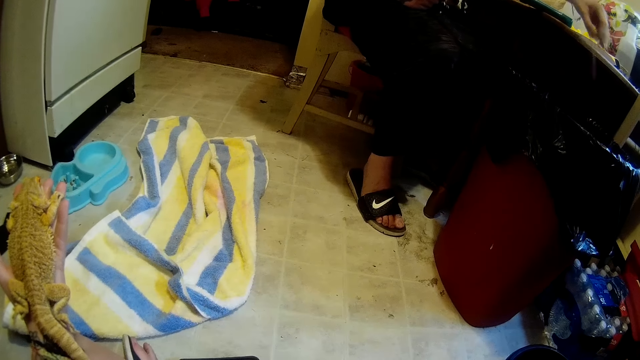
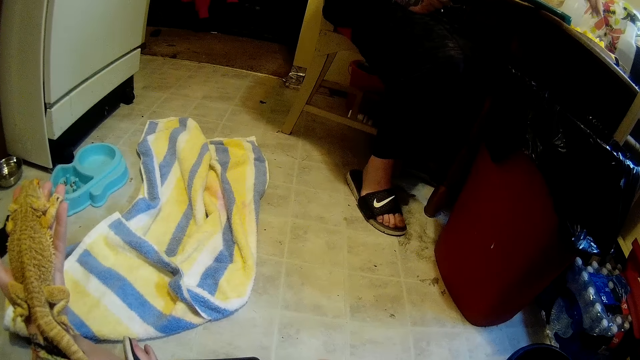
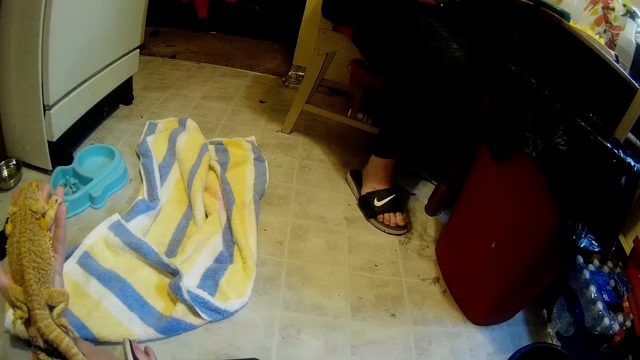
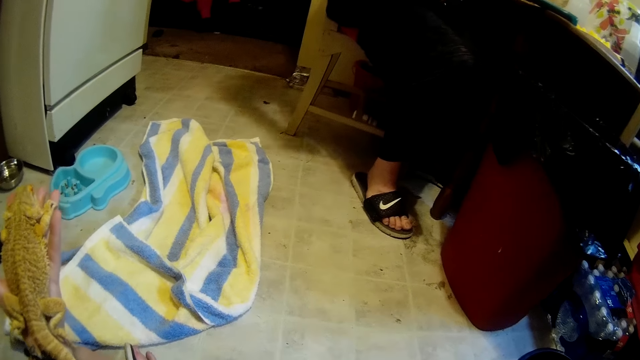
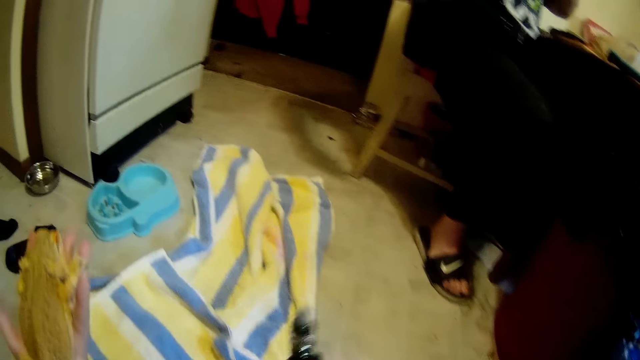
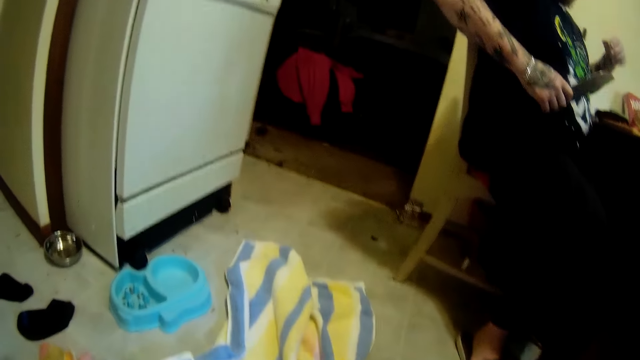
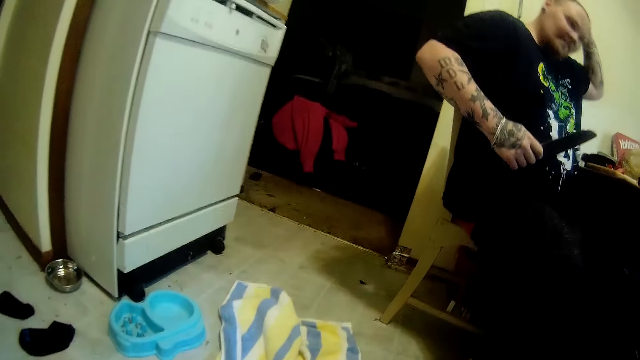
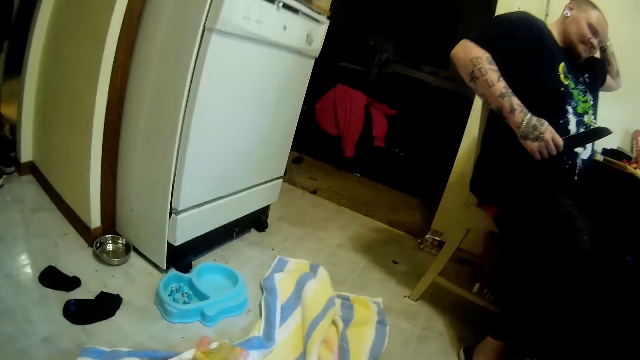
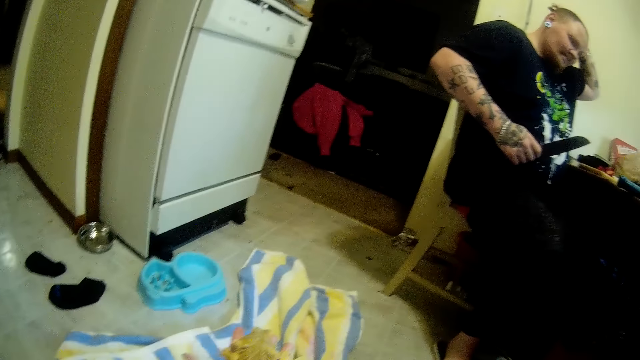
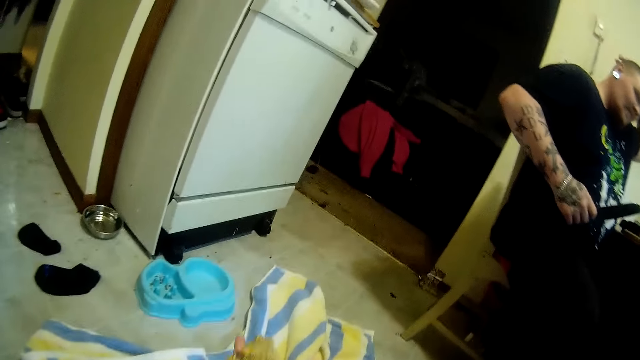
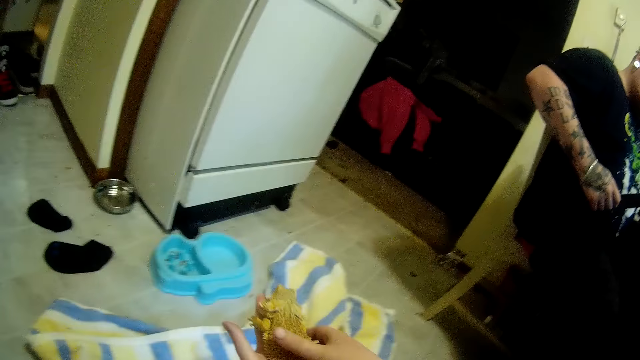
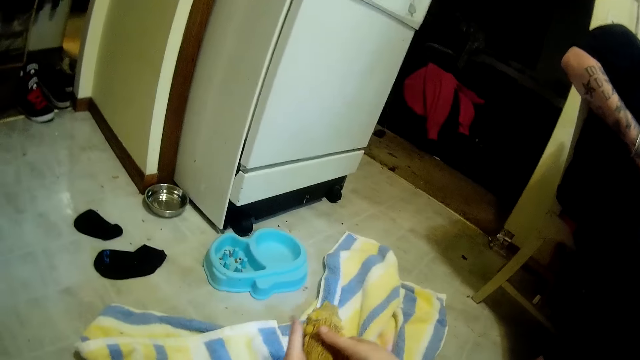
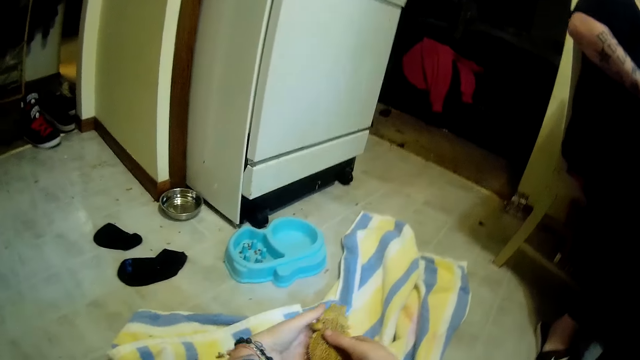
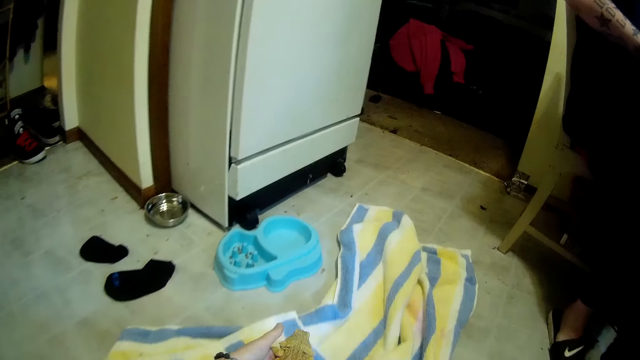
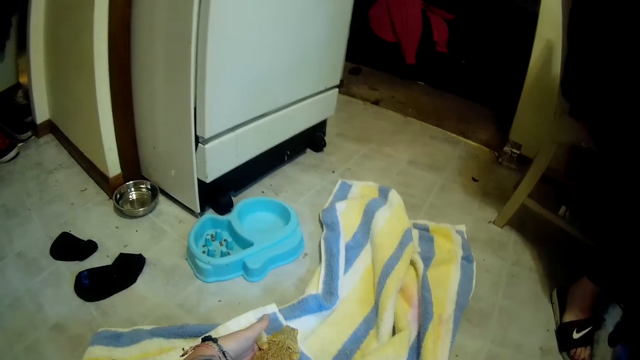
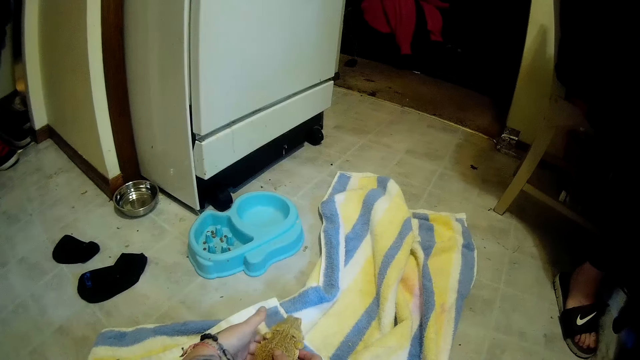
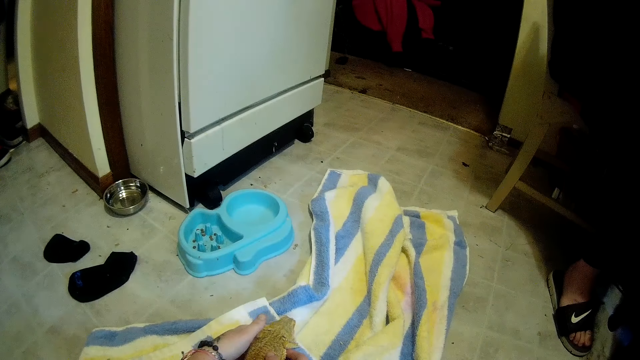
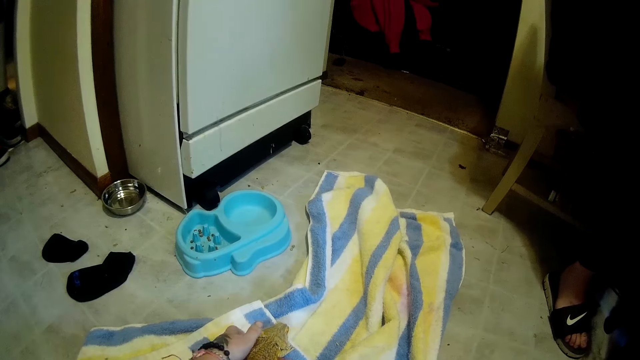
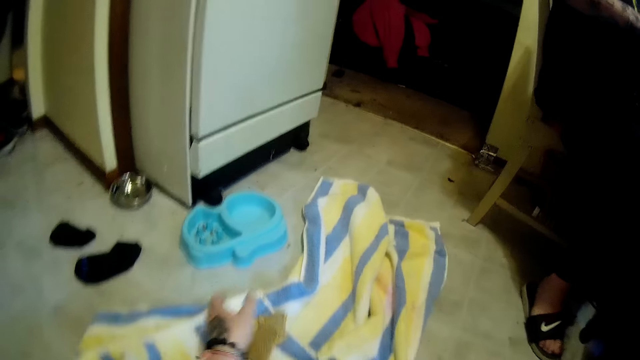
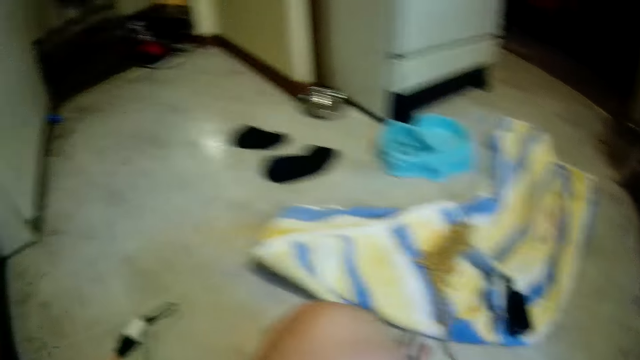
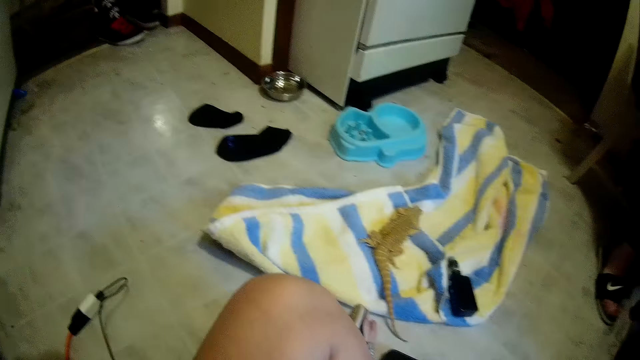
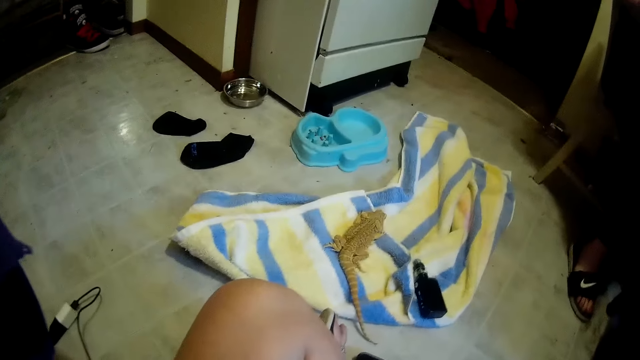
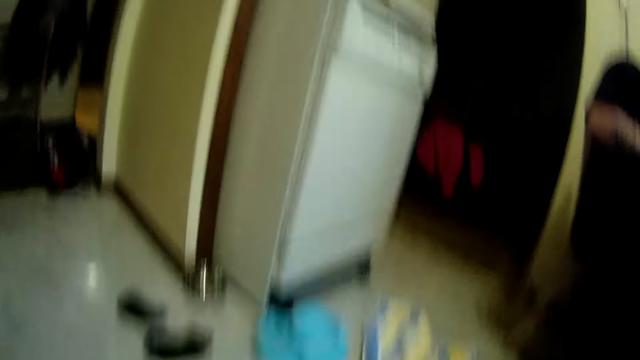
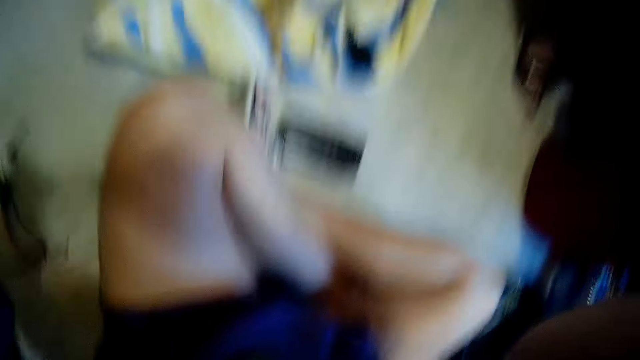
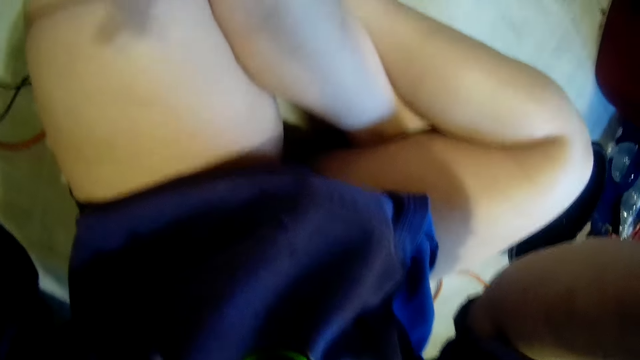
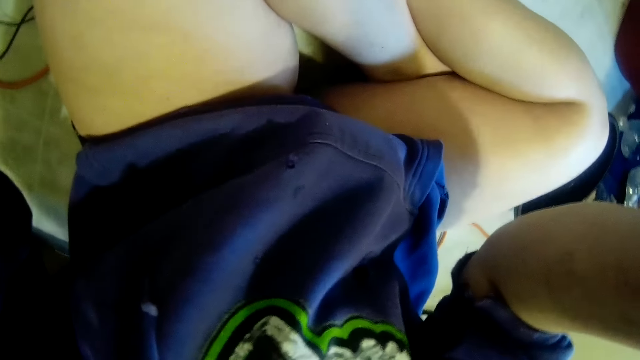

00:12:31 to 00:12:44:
The camera wearer drops the bottle smoke pipe on the floor. A man rubs the head. The camera wearer places the lizard on the towel with both hands. They hold the lizard. They touch the head with both hands. They sit on the floor.
